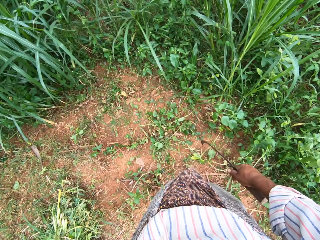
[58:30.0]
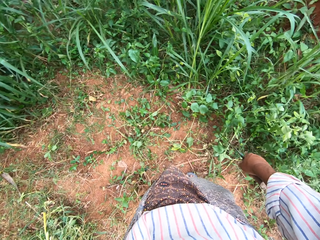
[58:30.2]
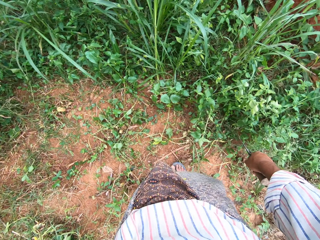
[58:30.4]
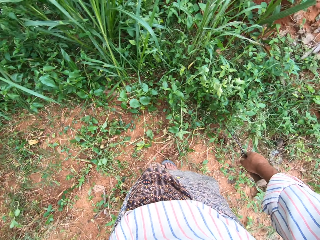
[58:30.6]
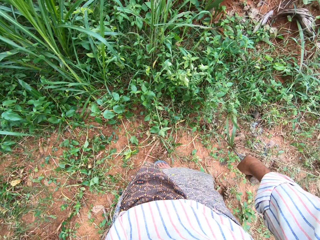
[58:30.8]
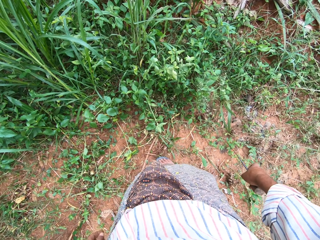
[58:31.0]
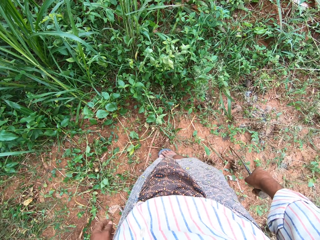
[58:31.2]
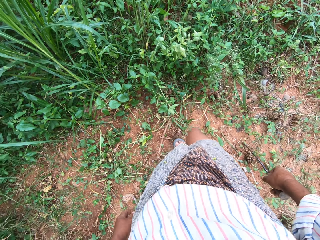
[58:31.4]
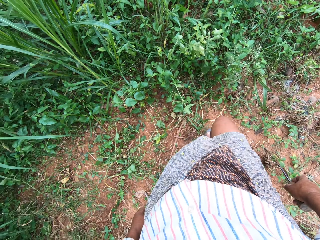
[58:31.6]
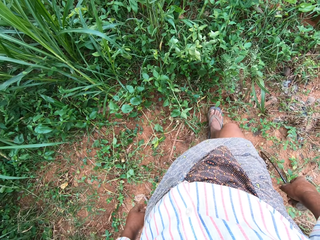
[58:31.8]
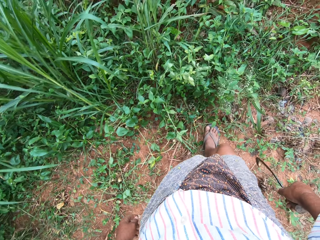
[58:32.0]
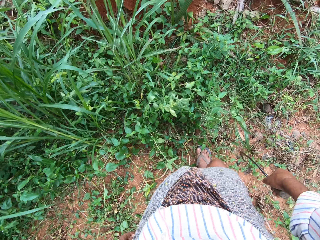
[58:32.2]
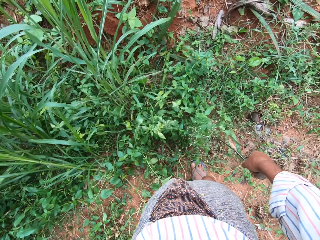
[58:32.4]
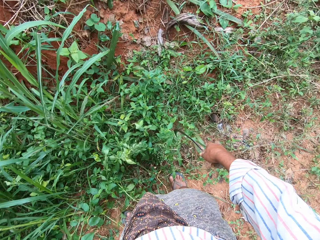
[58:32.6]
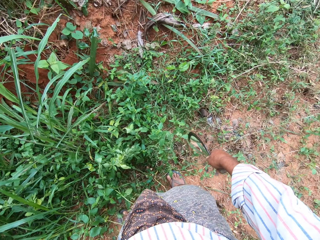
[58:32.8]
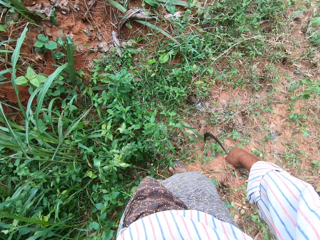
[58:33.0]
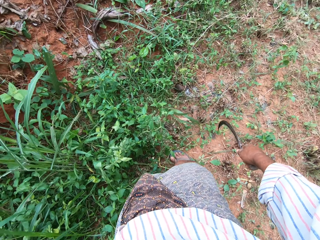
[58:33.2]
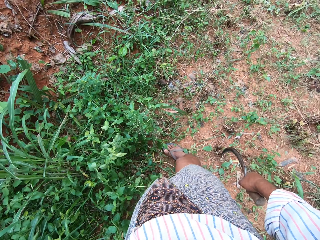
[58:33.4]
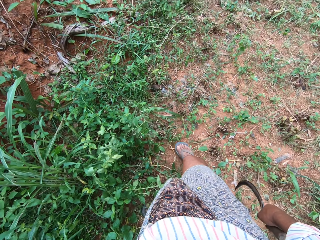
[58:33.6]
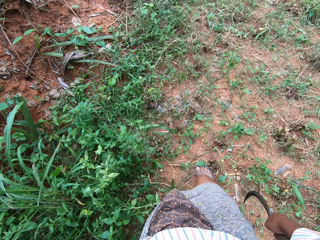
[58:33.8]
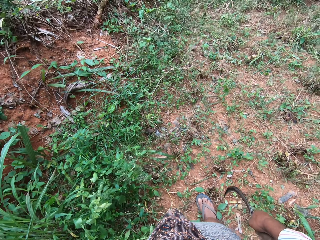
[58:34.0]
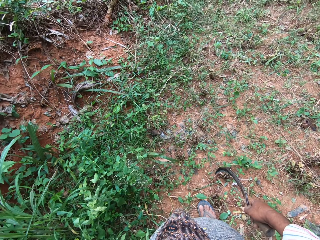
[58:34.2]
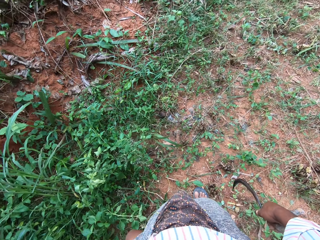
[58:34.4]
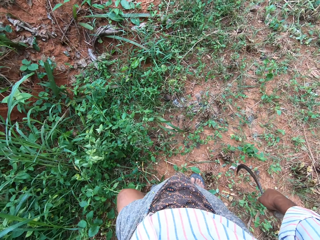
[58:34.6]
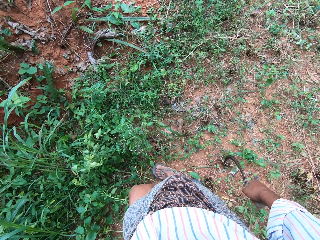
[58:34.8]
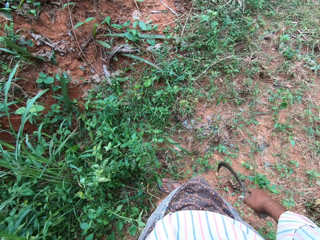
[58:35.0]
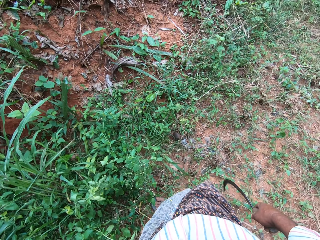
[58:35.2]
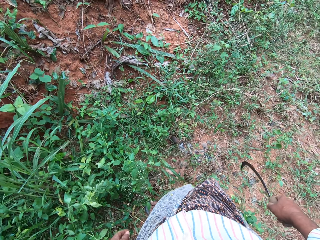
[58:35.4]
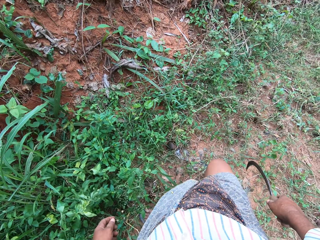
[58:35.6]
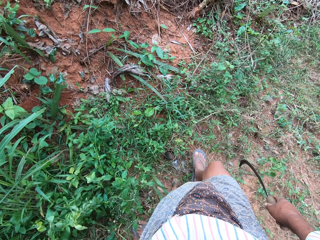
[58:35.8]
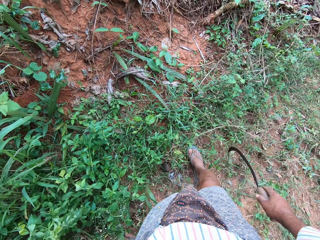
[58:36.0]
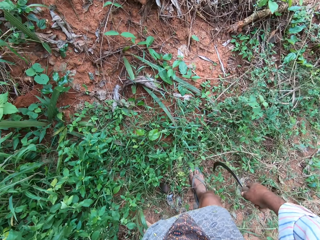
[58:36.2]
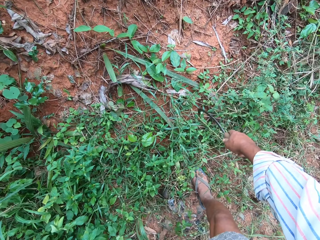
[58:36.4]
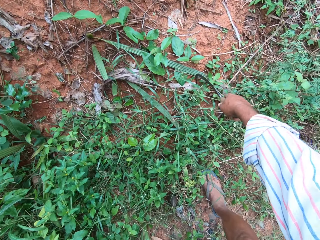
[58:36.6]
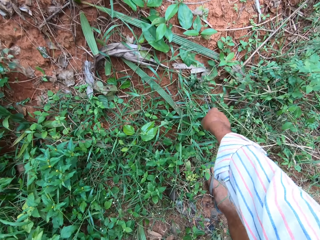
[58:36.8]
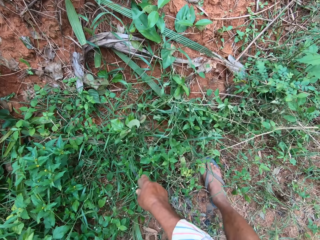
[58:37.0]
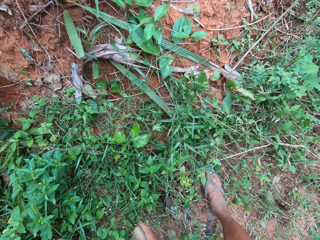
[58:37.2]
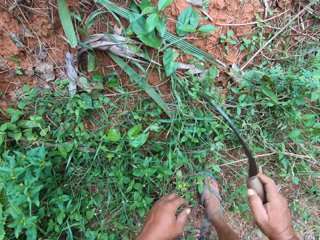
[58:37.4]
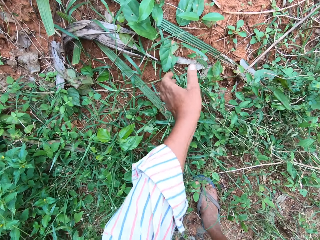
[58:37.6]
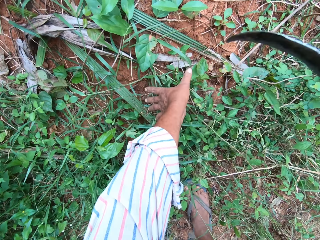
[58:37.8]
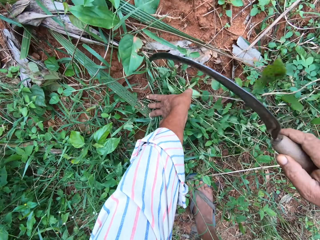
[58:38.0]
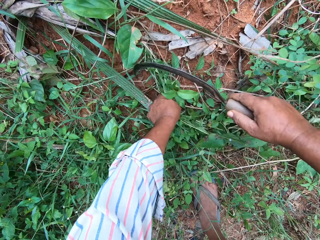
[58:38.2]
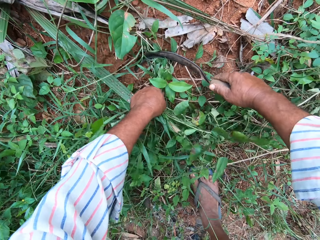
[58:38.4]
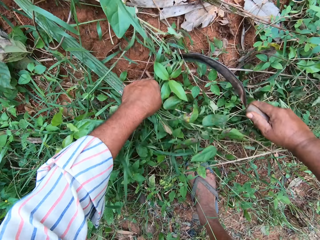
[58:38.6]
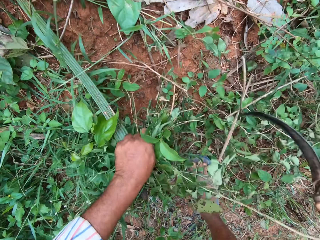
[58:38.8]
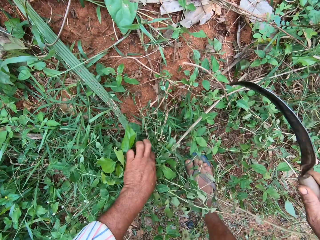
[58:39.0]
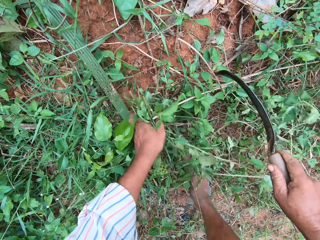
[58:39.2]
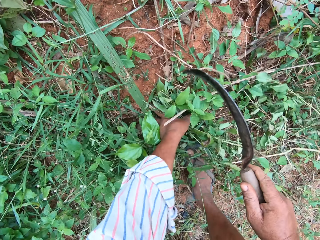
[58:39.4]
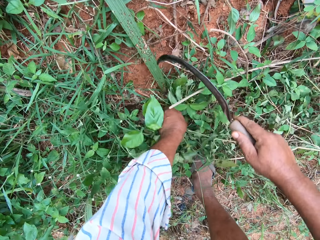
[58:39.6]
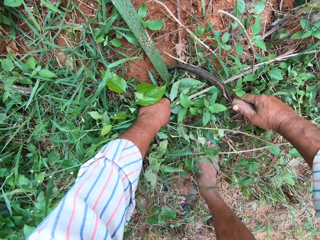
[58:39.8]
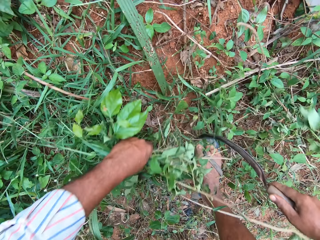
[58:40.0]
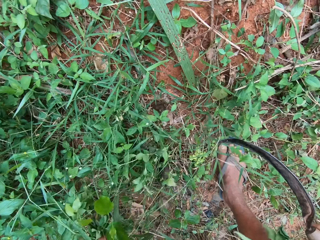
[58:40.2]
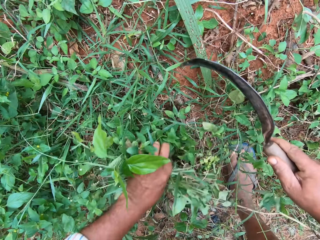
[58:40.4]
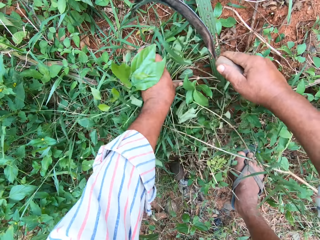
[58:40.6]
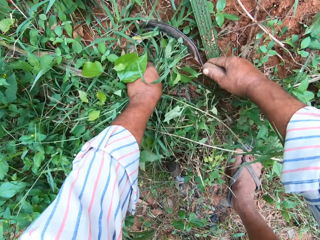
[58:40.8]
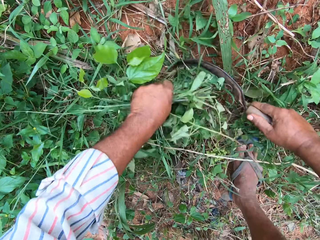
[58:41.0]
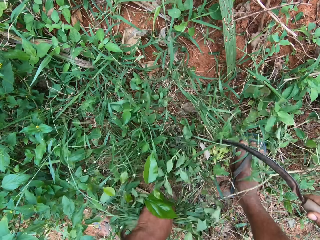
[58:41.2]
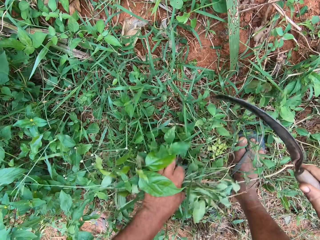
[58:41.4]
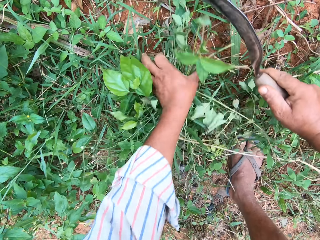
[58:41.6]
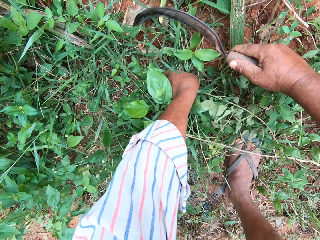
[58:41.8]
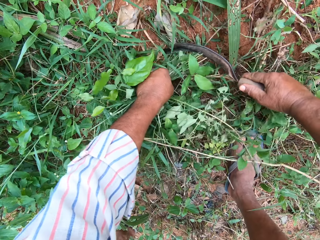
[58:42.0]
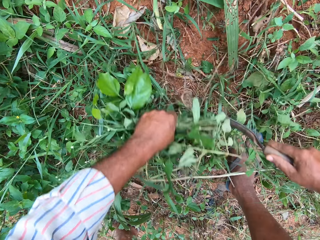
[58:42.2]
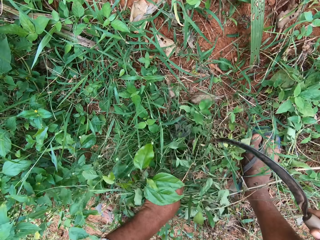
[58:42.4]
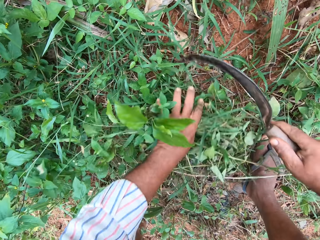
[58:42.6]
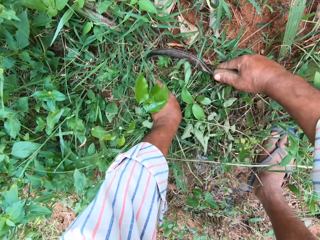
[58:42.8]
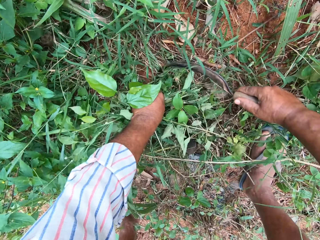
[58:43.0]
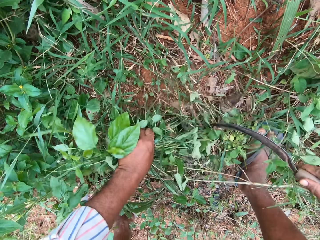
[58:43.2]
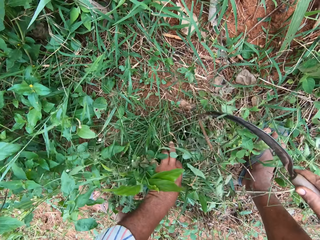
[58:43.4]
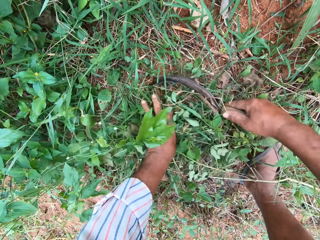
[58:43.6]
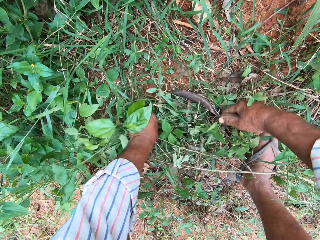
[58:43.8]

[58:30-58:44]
The camera wearer moves a few steps. He cuts grasses into his hand on a farm with a hand sickle.

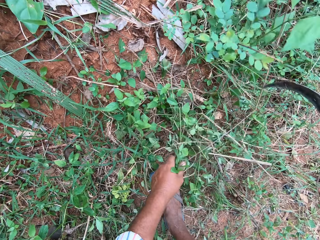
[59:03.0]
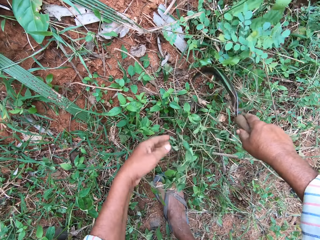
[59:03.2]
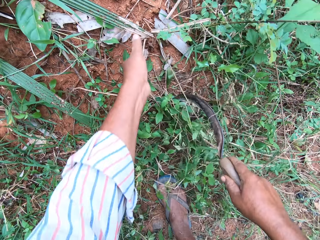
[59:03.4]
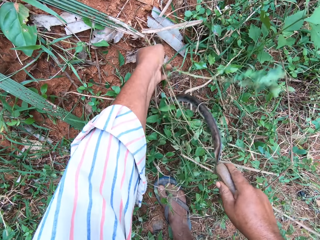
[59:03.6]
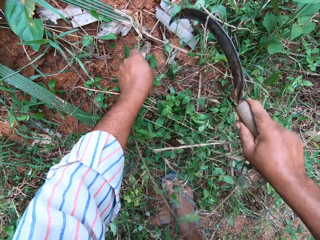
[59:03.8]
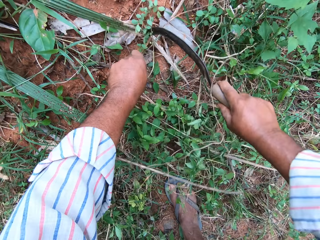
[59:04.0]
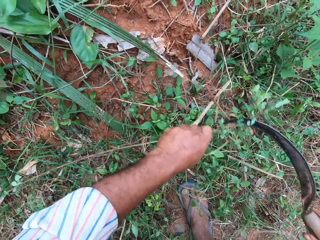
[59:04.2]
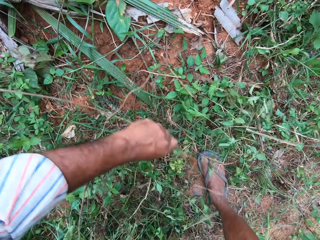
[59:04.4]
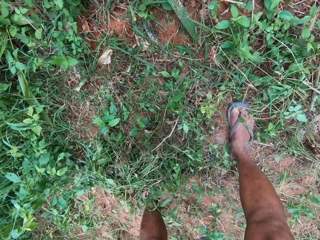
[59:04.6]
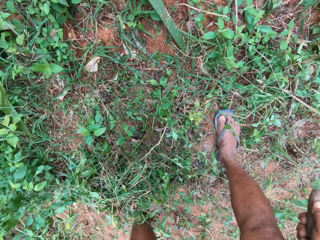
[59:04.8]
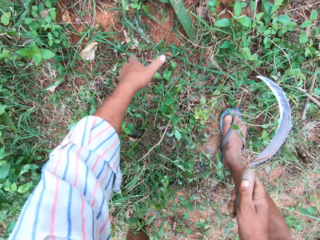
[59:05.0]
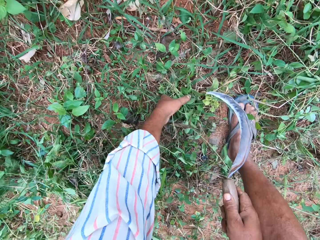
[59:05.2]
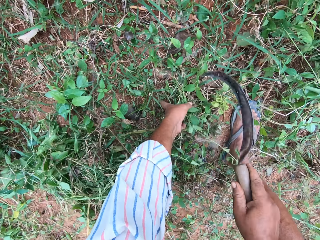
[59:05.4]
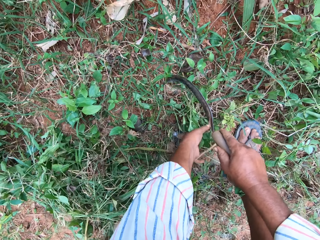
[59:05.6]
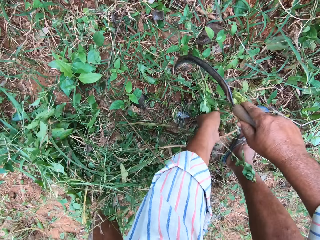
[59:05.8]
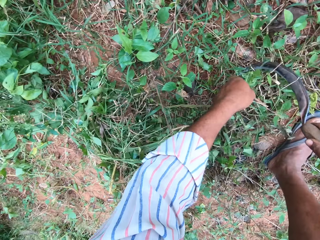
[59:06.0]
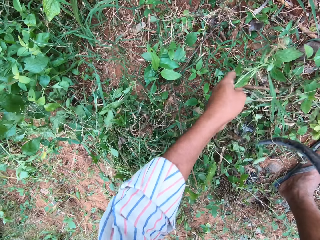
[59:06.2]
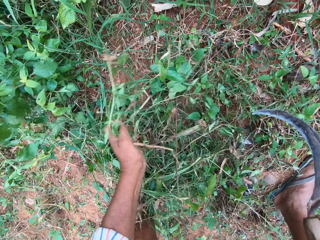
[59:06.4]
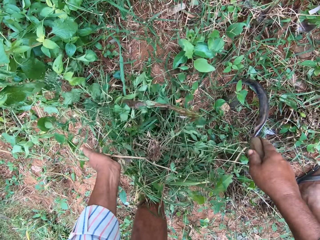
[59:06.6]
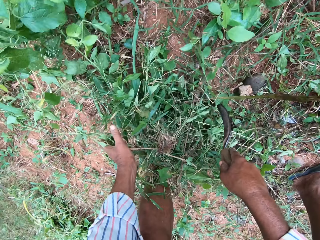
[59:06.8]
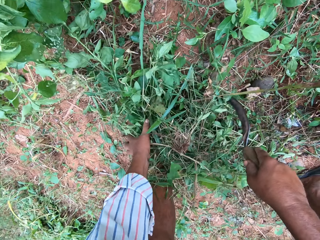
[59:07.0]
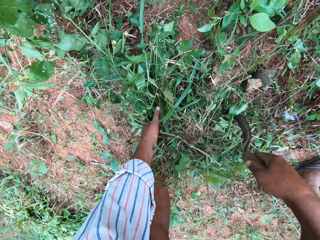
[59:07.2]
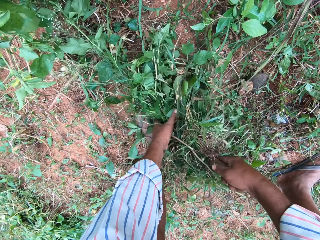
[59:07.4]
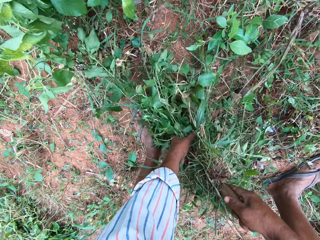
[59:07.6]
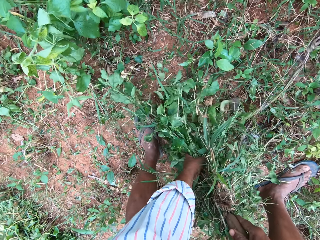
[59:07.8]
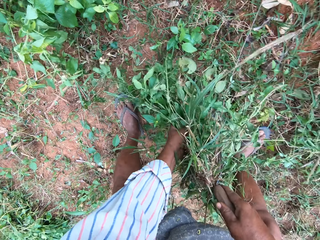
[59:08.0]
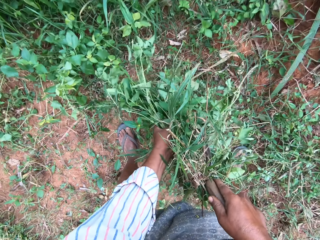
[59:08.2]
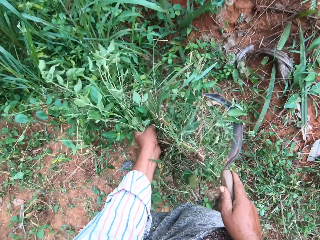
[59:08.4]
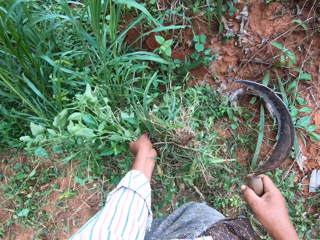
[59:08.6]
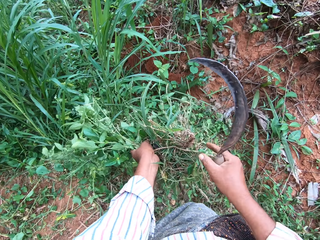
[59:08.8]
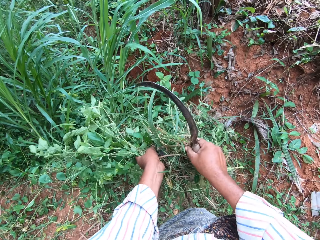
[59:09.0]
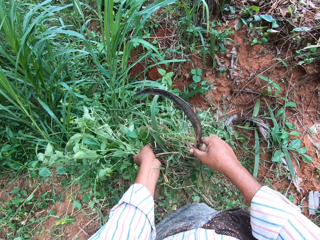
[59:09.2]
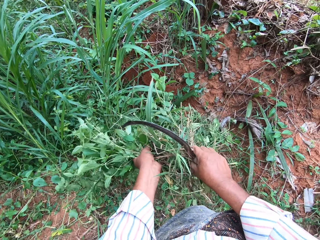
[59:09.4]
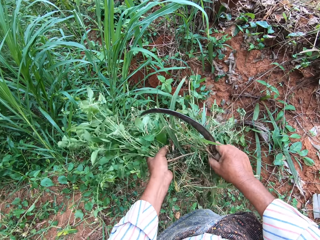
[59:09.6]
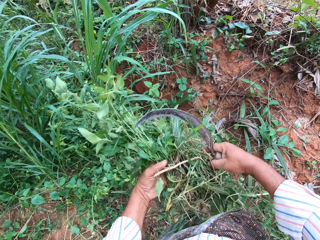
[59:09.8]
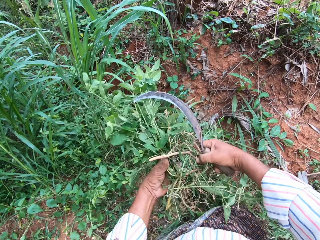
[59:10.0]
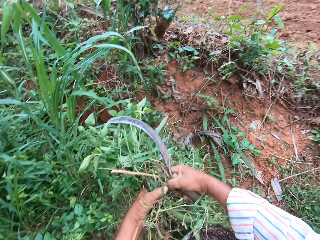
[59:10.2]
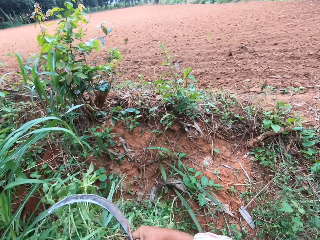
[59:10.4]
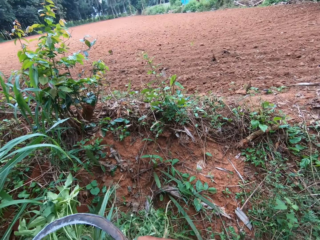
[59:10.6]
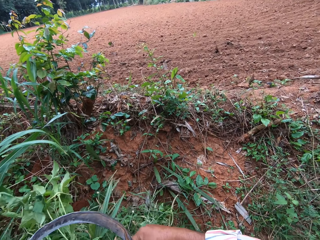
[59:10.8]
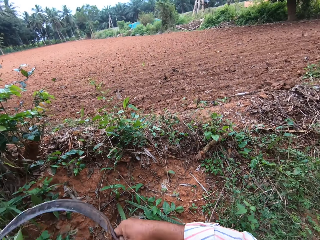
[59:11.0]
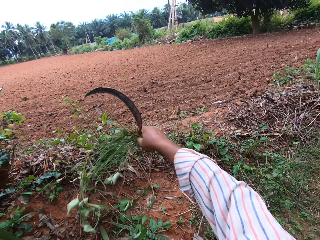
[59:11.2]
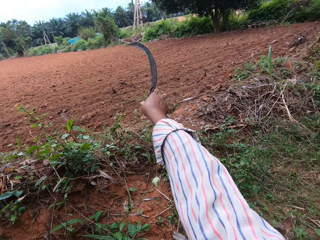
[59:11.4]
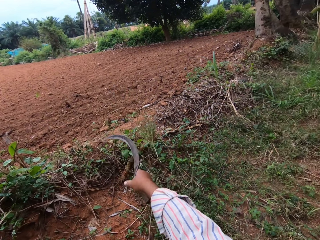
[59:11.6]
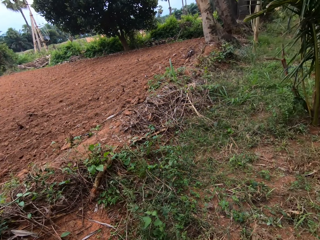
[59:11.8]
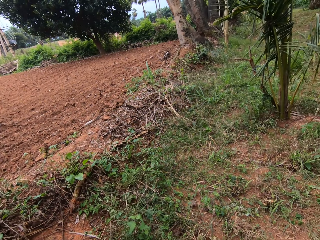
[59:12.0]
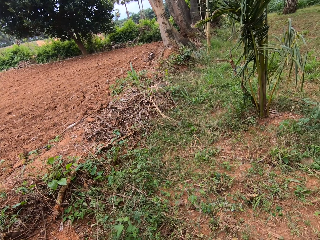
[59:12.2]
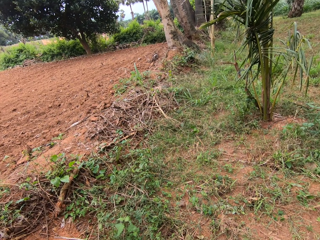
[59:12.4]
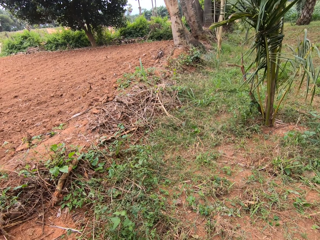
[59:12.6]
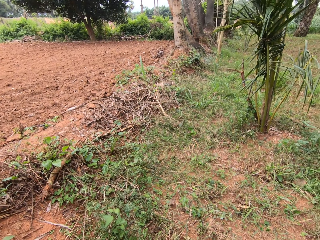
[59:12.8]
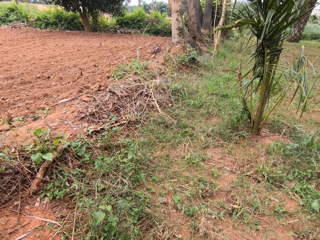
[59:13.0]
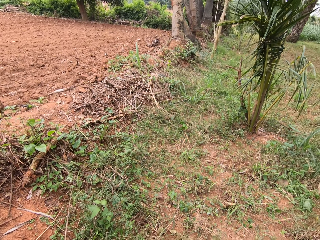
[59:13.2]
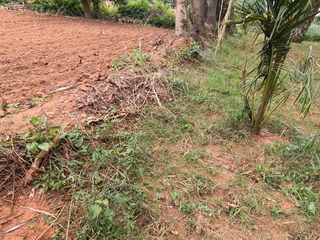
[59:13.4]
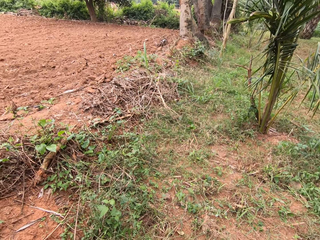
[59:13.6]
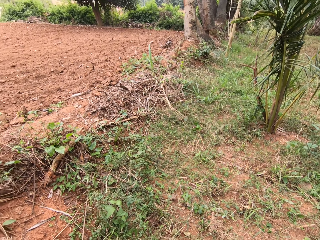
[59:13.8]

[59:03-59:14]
The camera wearer throws weeds away. They cut the weeds with a sickle. They pick up the grasses from the ground. They remove a grass from the grasses. They throw away the grass.
